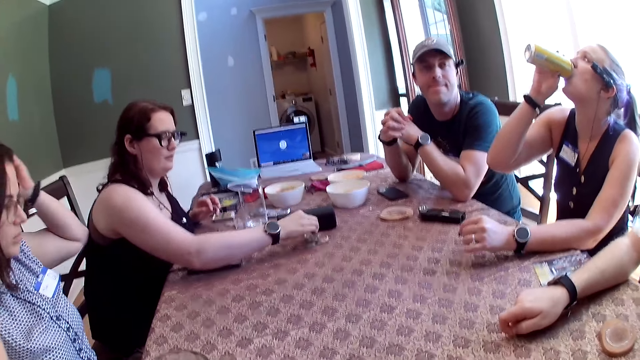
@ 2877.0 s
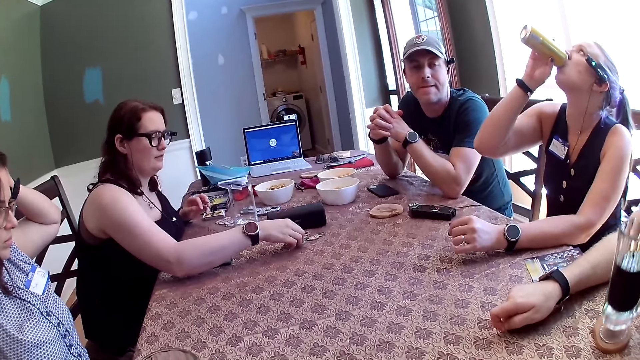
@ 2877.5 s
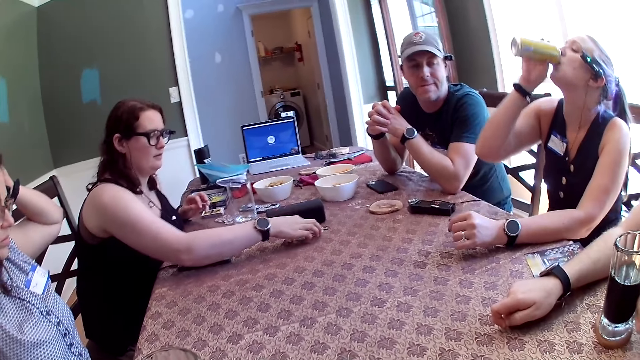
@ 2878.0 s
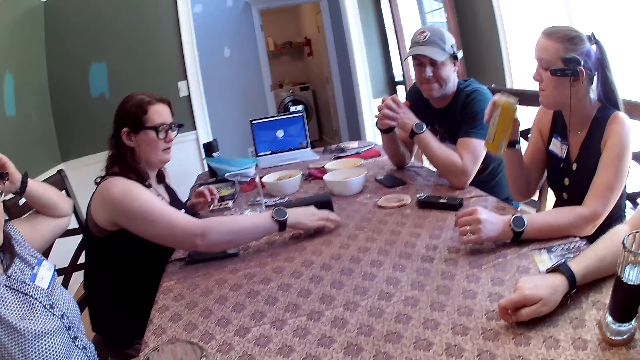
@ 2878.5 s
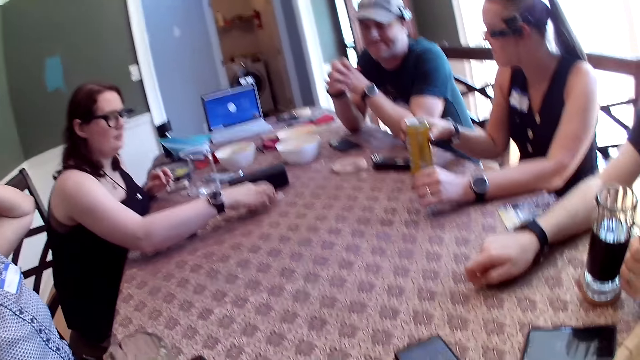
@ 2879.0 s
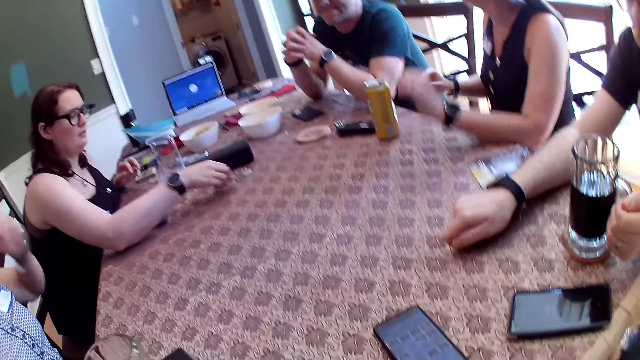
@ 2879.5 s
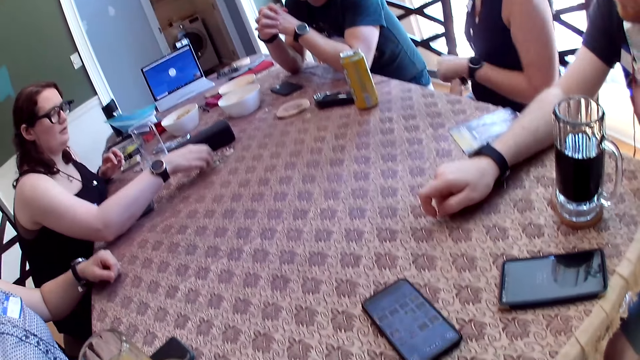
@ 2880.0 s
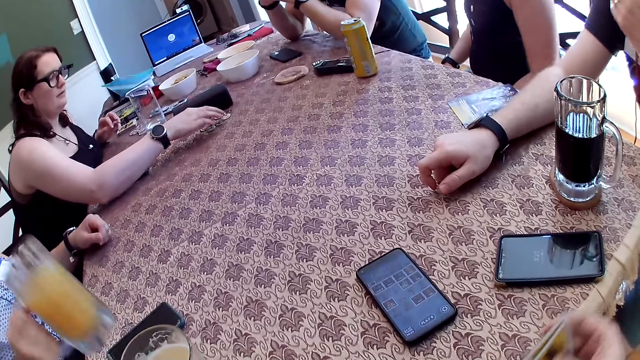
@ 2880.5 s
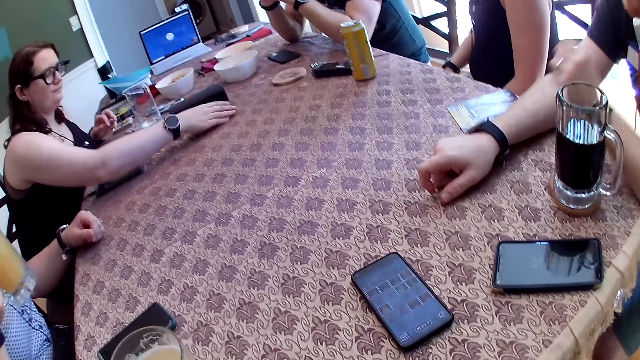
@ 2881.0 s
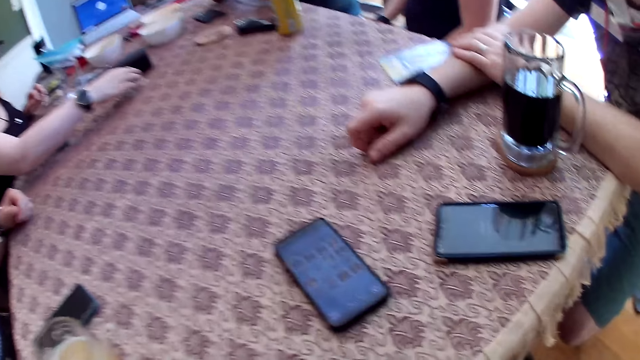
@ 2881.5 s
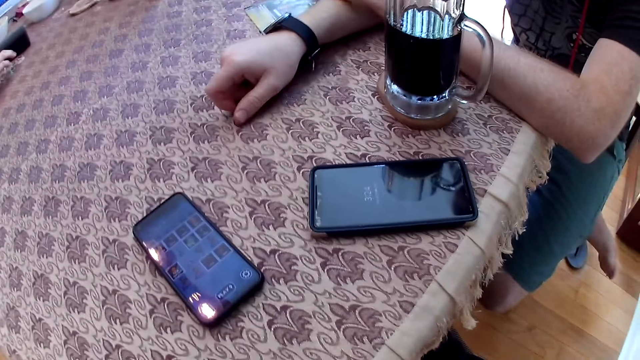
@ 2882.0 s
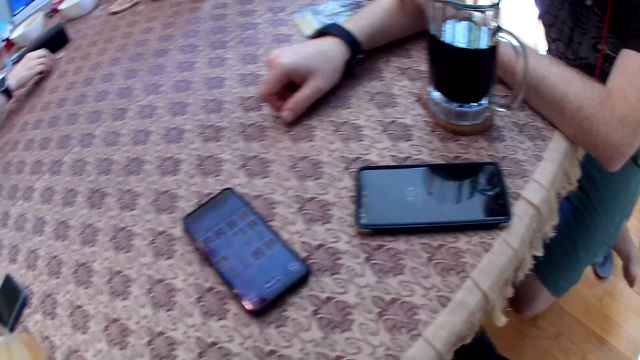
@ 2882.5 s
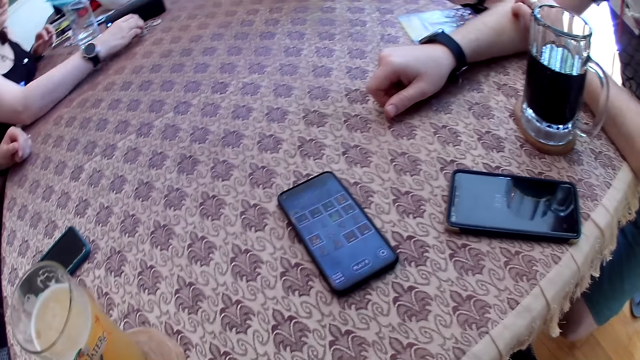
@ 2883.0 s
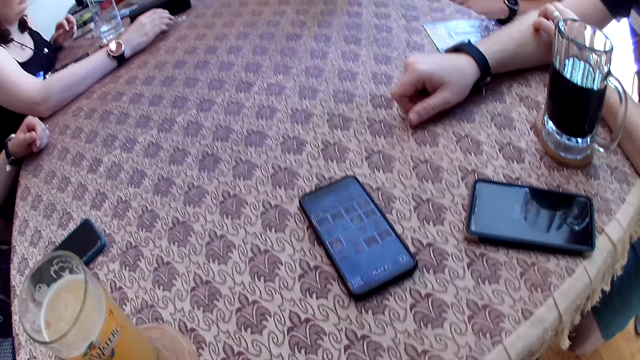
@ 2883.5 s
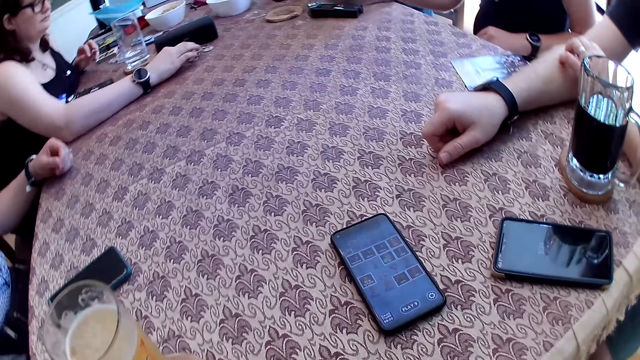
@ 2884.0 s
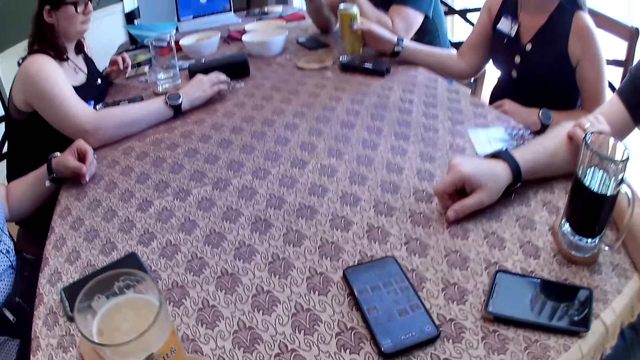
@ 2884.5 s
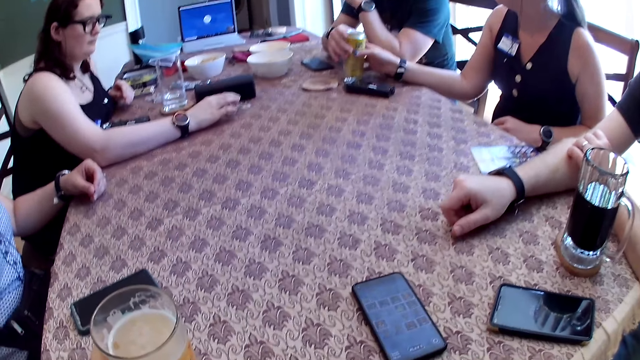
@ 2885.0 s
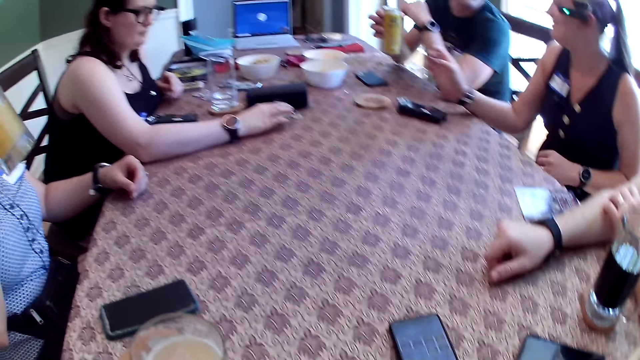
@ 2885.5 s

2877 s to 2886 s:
A man drops the glass cup on the table with his left hand. A woman drops the can drink on the table with her right hand. Another woman picks up a glass of juice on the table with her right hand. The camera wearer shuffles the role cards in his hands. The second woman drinks juice from the glass of juice in her right hand and speaks to the group of people at the table. The camera wearer speaks to the group of people at the table. The first woman passes the can drink to another man with her right hand.

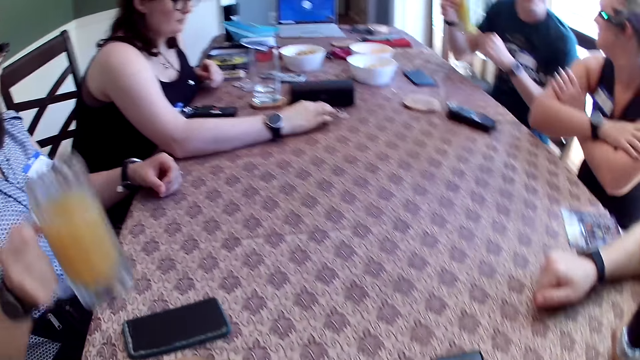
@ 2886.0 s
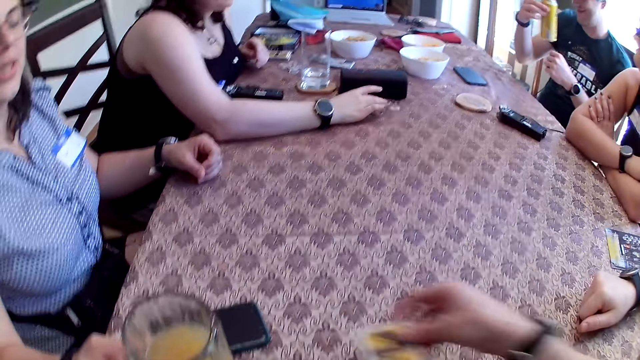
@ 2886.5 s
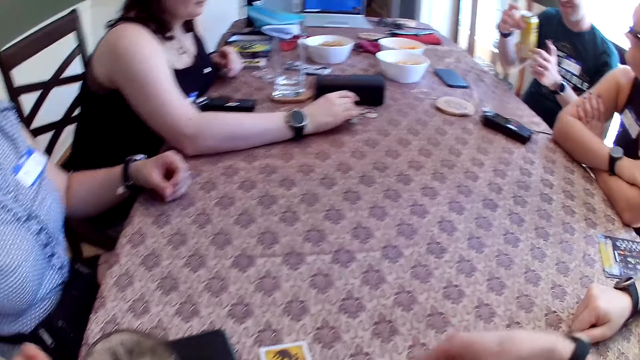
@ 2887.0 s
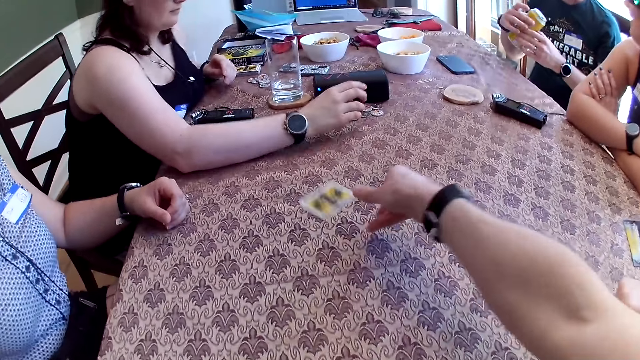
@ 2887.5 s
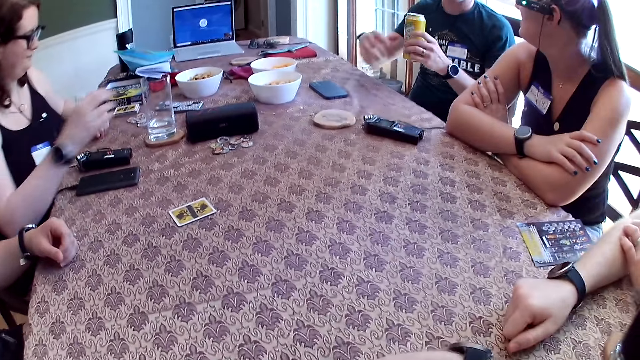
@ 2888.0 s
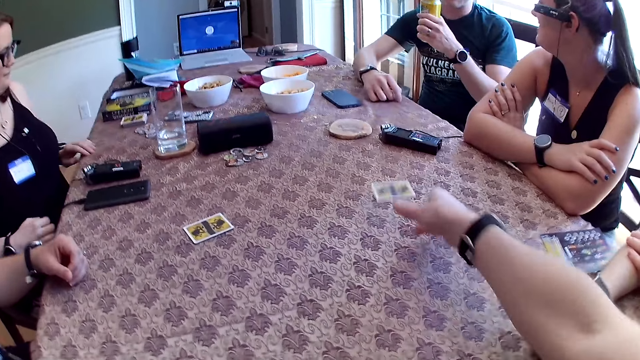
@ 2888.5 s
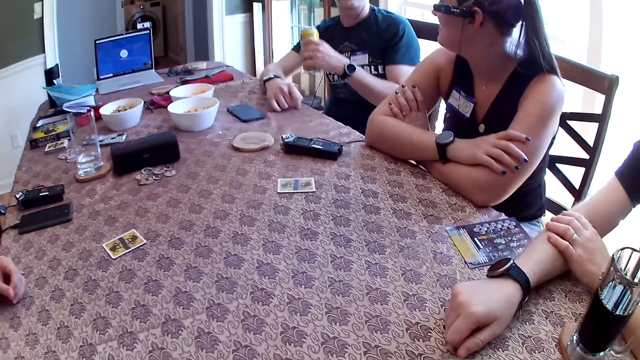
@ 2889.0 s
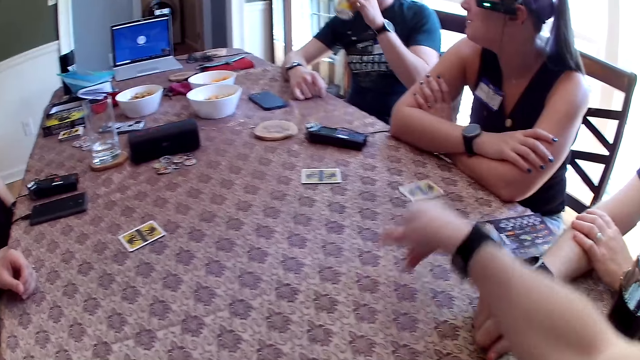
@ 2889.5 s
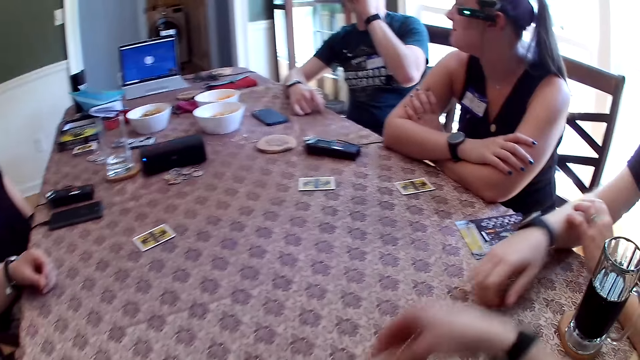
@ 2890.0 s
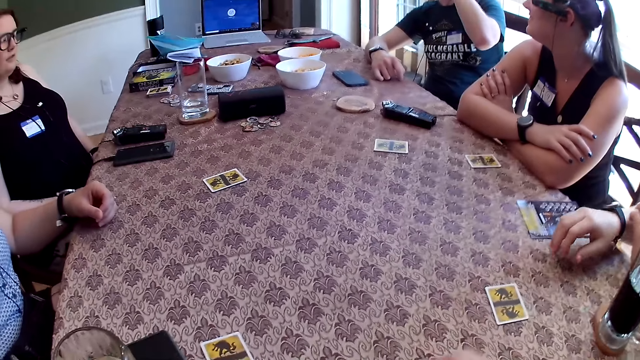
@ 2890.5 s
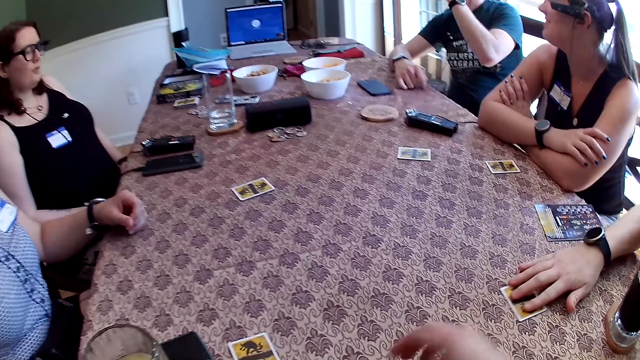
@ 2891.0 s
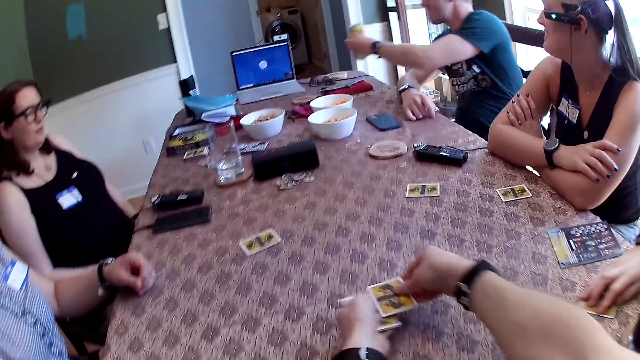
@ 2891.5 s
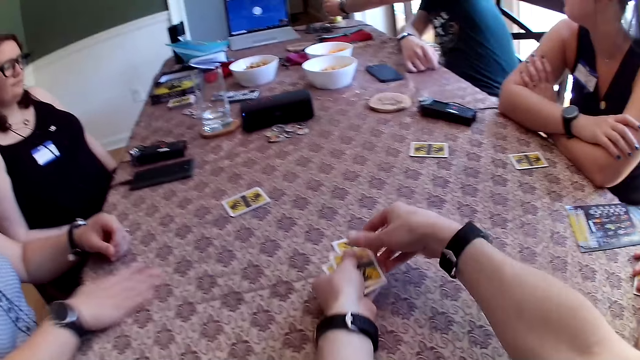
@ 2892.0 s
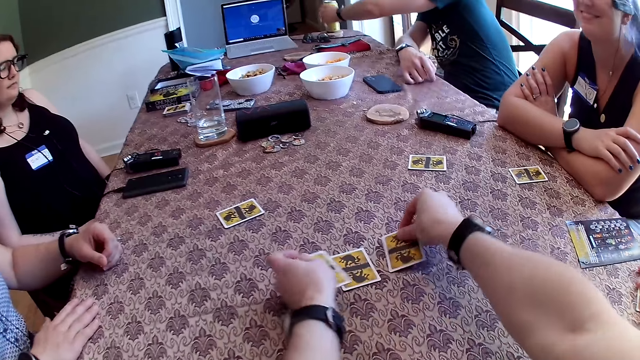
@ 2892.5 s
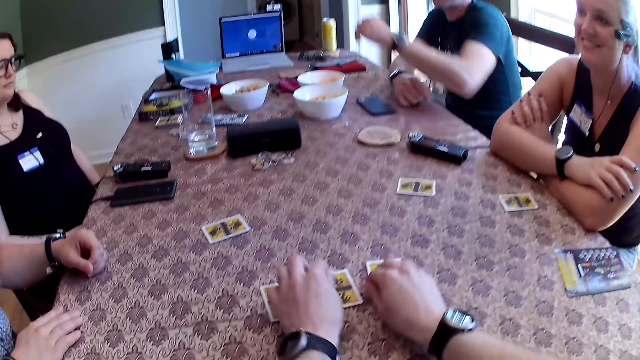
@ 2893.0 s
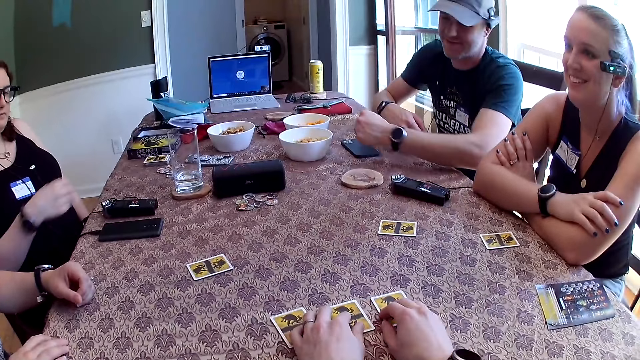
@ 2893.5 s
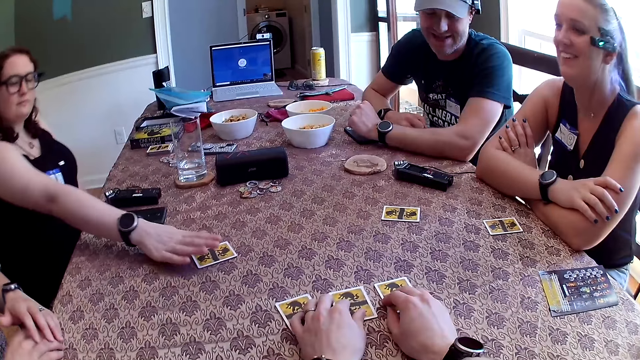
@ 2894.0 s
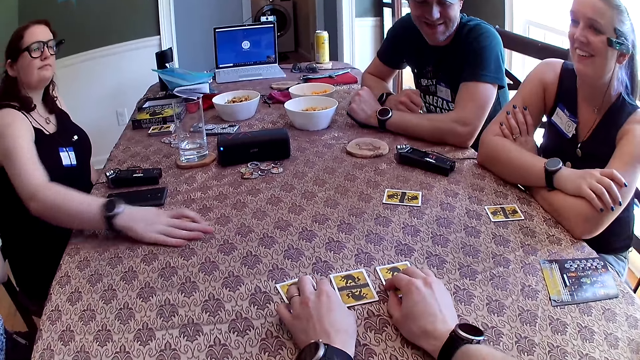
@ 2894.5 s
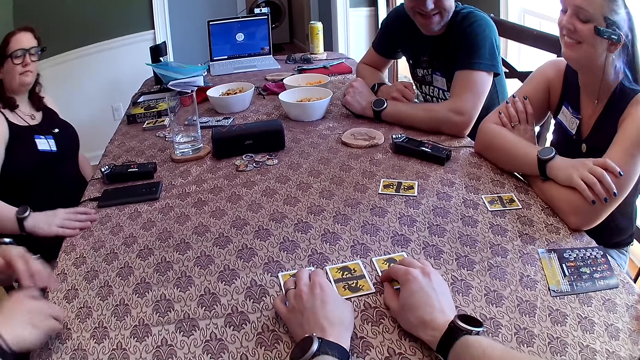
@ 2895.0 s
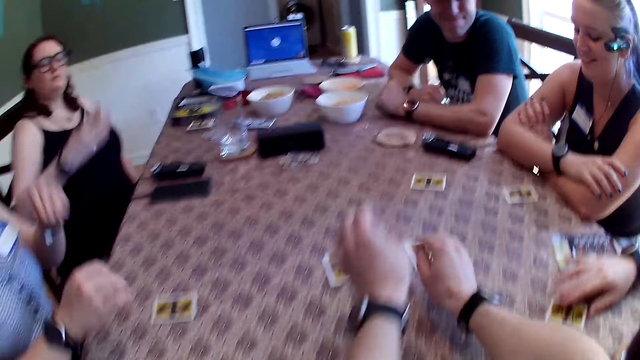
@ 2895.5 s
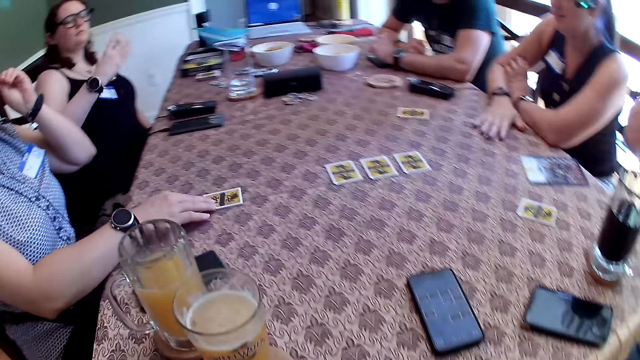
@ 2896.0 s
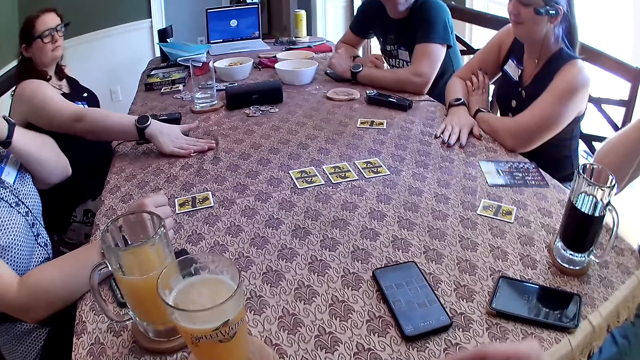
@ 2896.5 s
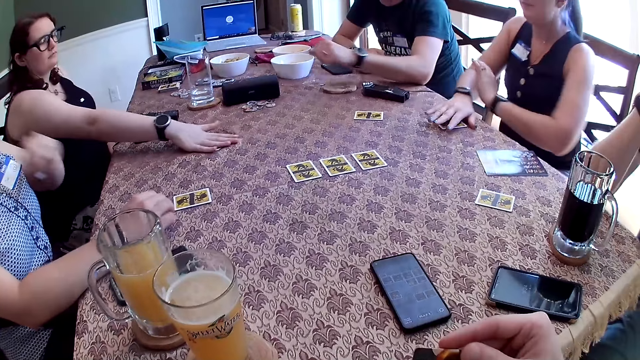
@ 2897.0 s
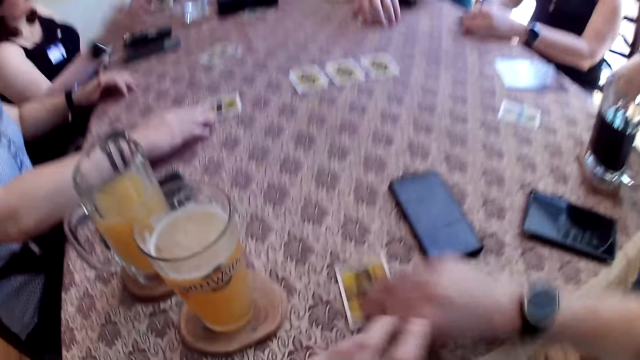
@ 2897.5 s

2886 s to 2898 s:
The camera wearer shares the role cards on the table with his right hand. A woman drinks juice from the glass of juice in her right hand. A man passes the can drink from his right hand to his left hand. Another woman speaks to the man. The man drinks the can drink in his right hand. Another man picks up the role card on the table with his right hand. The first woman picks up a role card on the table with her right hand. The camera wearer arranges the role cards on the table with his right hand. The first man drops the can drink on the table with his left hand. The camera wearer puts the card on the table. A third woman picks up a role card on the table with her right hand. The first woman drops the role card on the table with her right hand. The second man drops a role card on the table with his right hand. The first woman moves the role card on the table with her right hand. The third woman checks the role card in her right hand. The second woman picks up the role card on the table with her right hand. The third woman drops the role card on the table with her right hand. The camera wearer plays the card.
